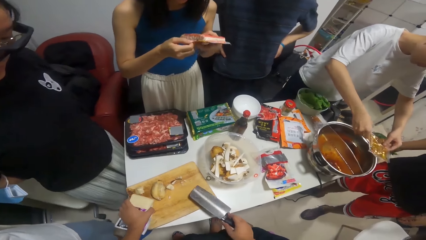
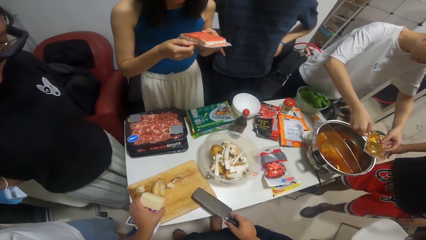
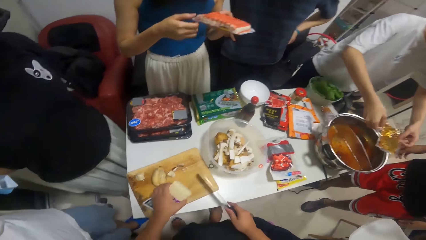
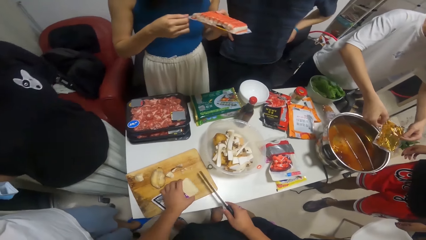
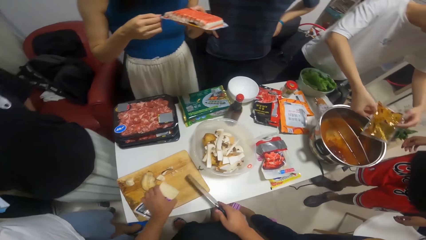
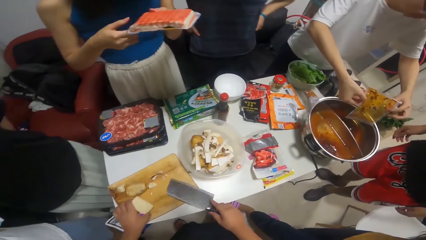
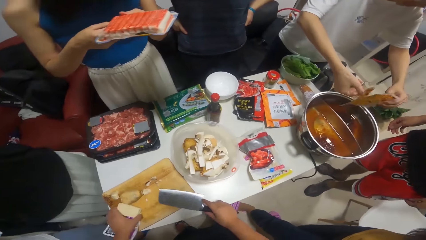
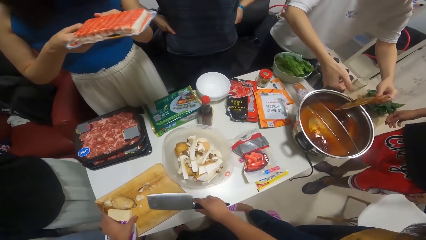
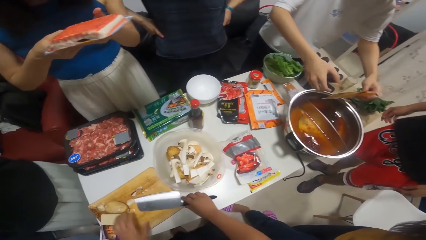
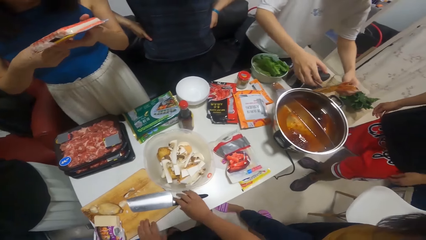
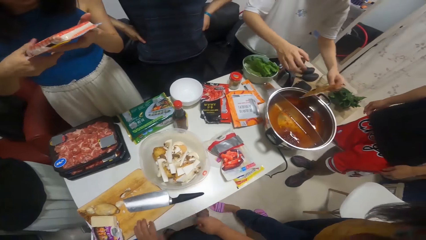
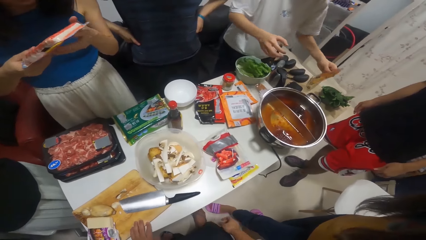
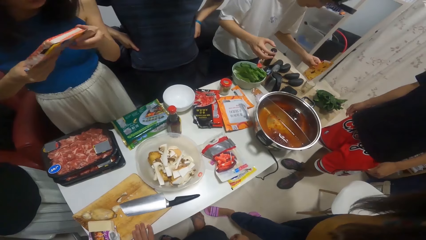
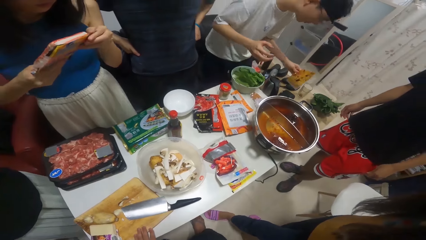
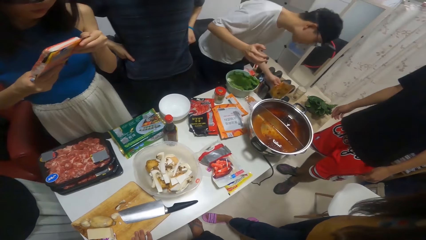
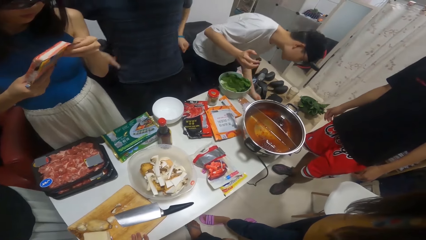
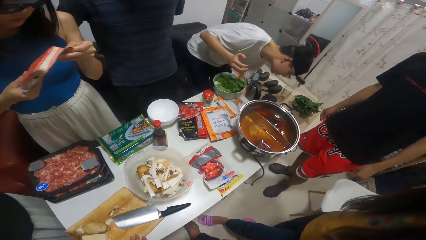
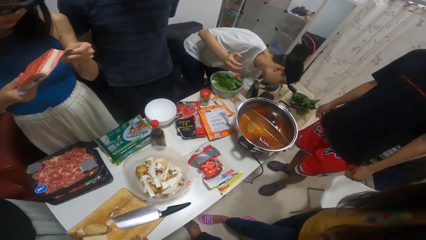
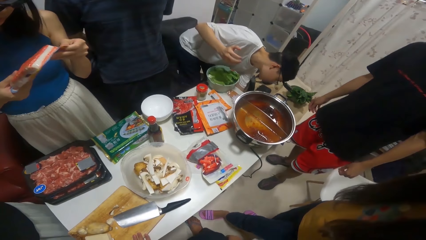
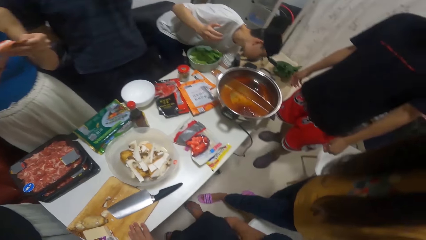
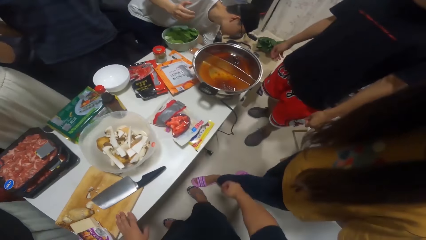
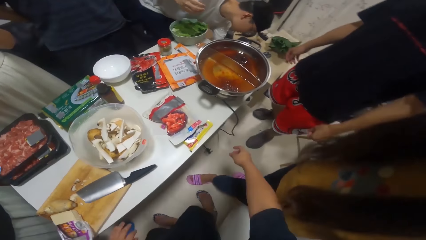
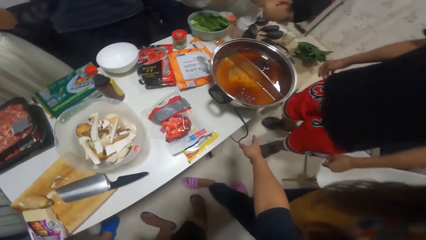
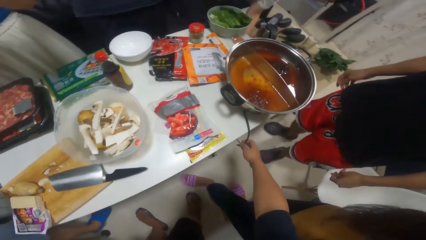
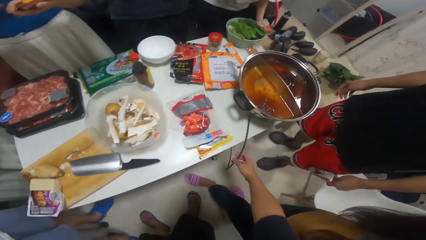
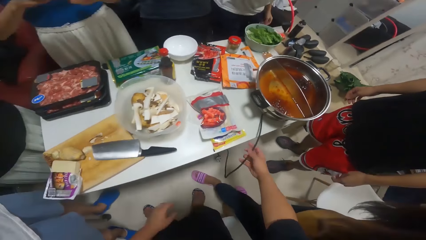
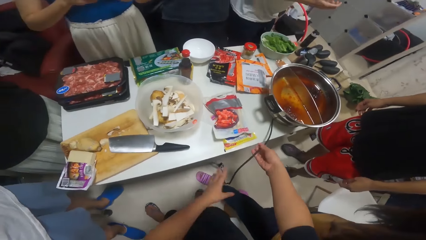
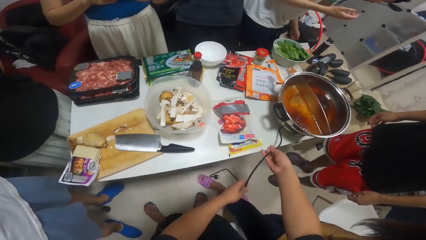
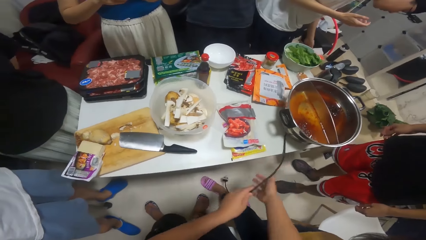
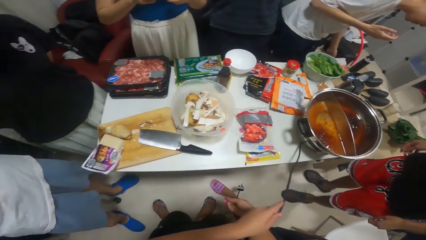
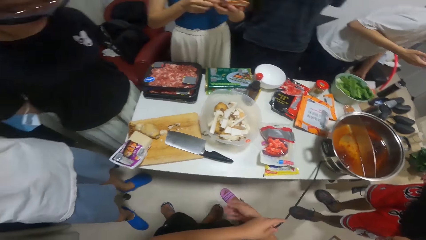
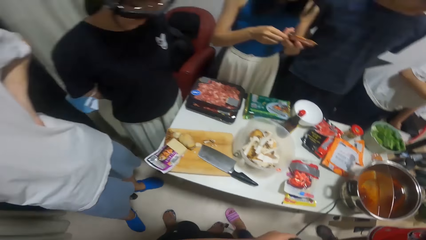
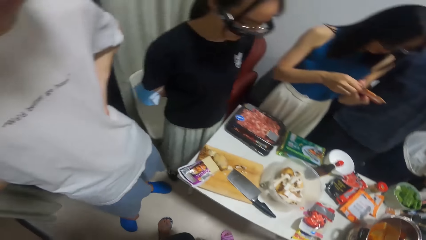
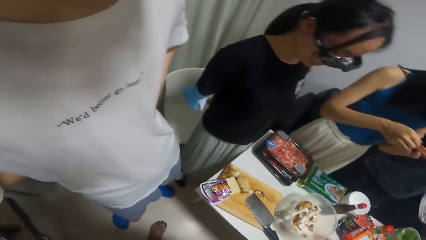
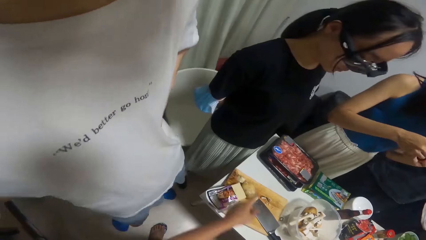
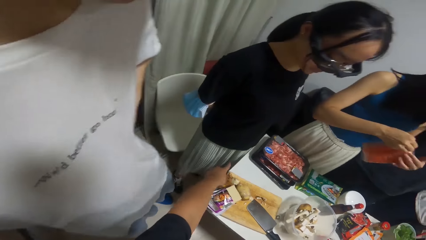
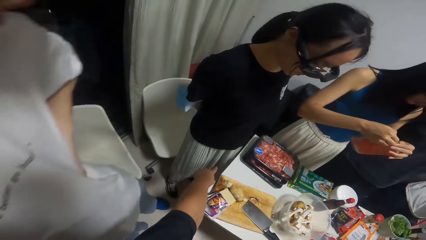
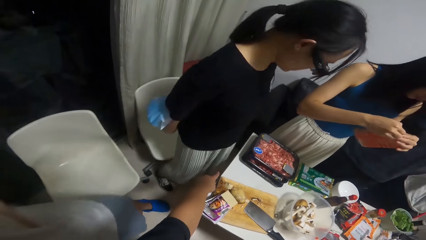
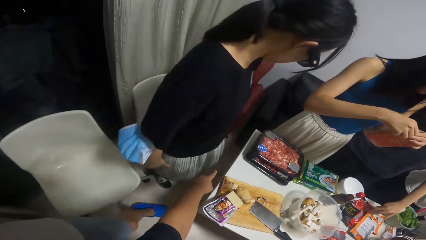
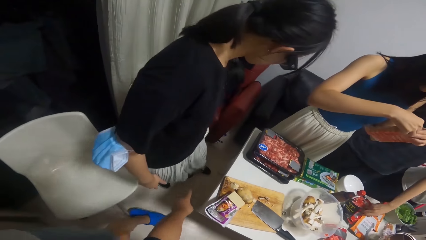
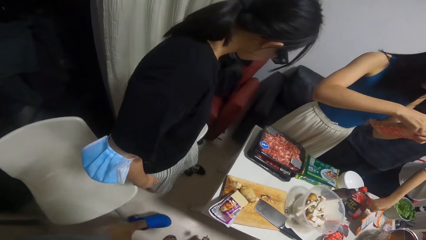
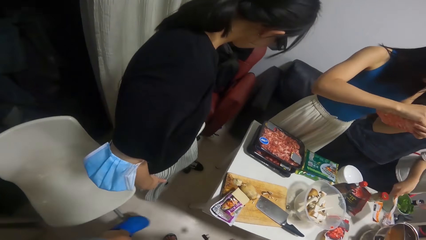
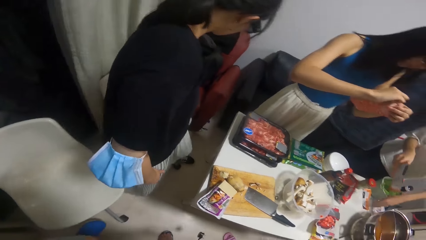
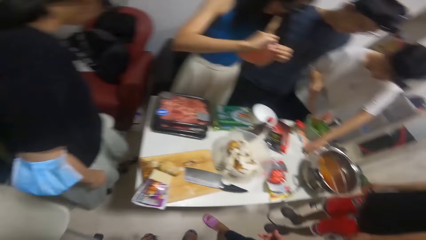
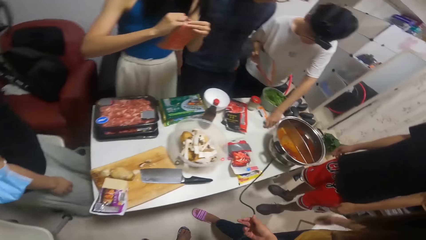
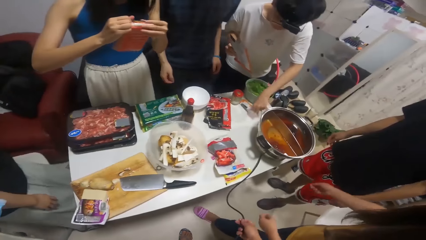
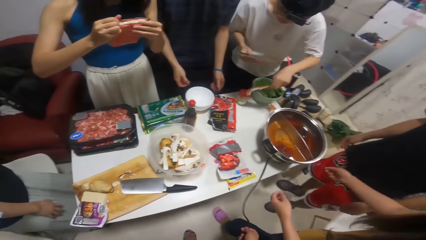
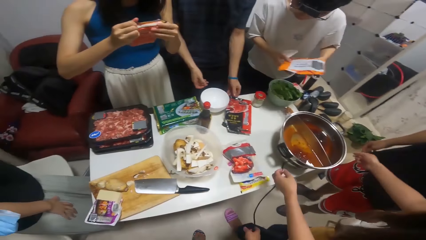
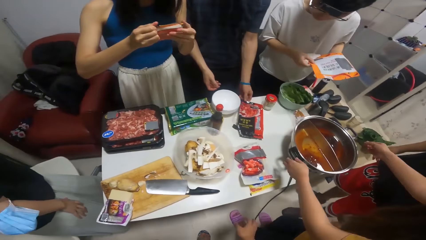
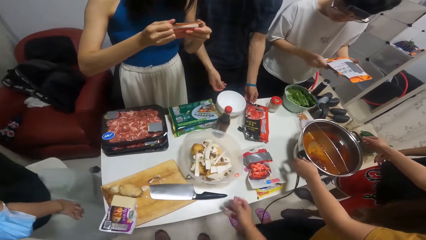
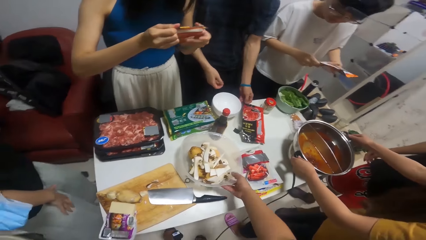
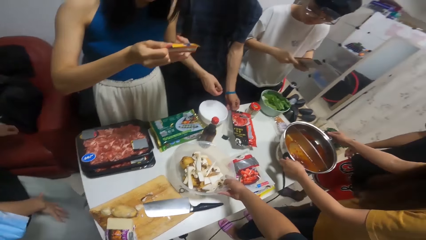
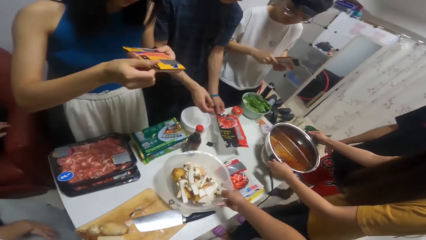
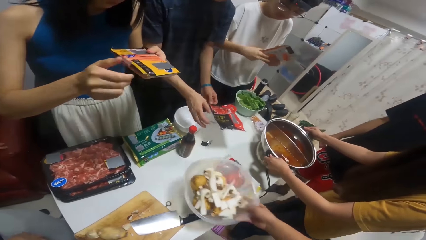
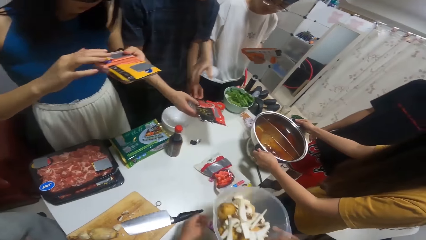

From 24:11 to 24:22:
The camera wearer holds something. They put the knife down. A man throws the seasoning nylon inside a waste bin beside the table with his left hand. The camera wearer picks up the electric cable. The man picks nylon of tomato on the table with his right hand. A woman opens the pack of hot dog in her hands. Another woman lifts the stock pot on the table with her hands. Another man picks nylon of tomato on the table with his right hand. The camera wearer picks up the bowl.

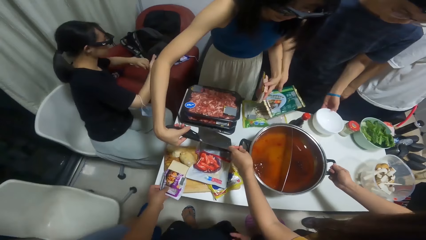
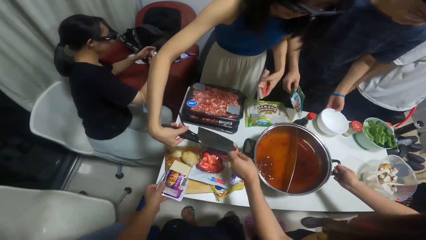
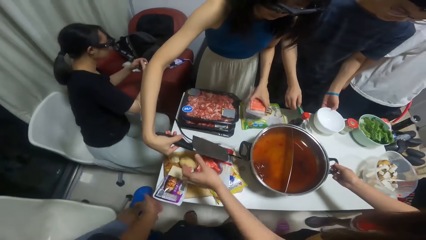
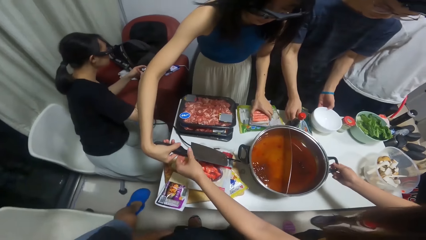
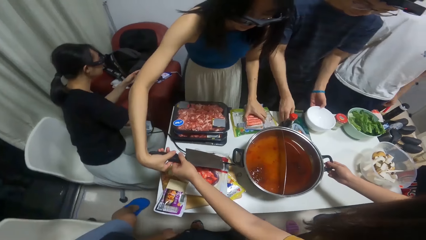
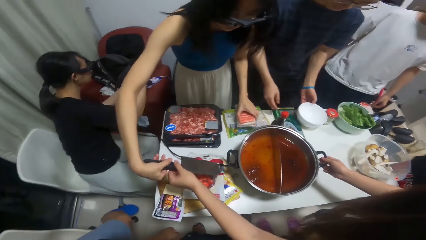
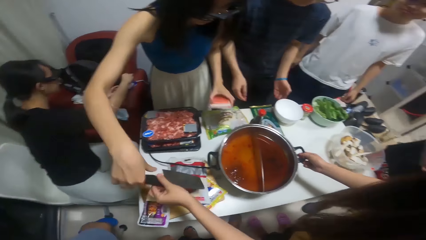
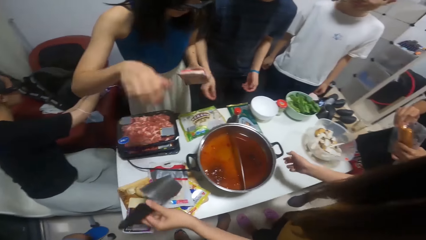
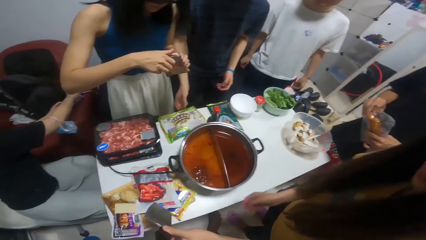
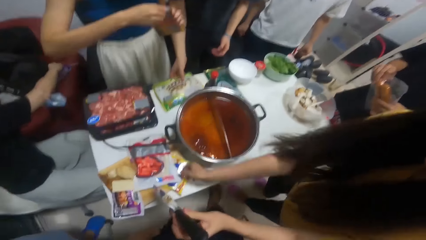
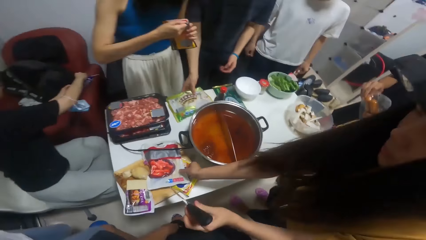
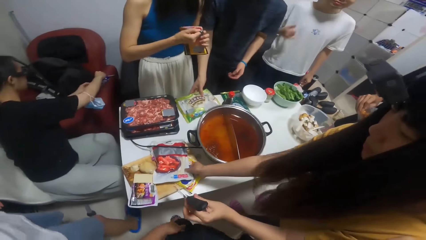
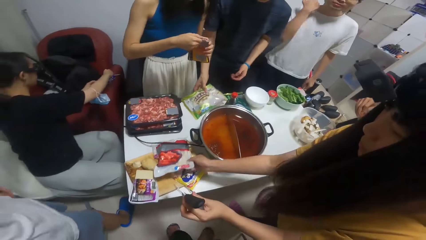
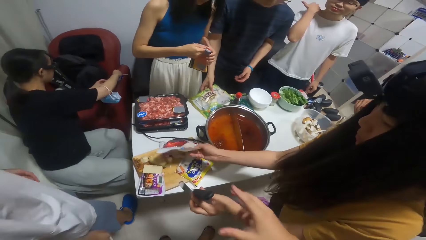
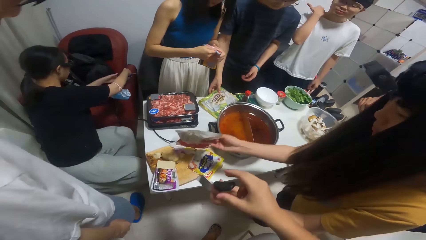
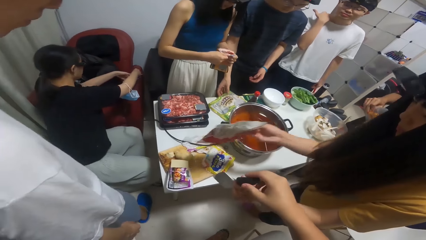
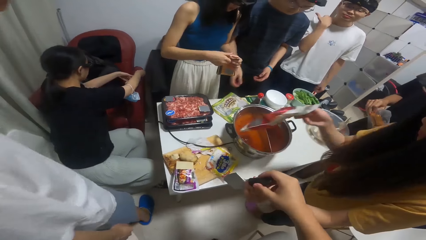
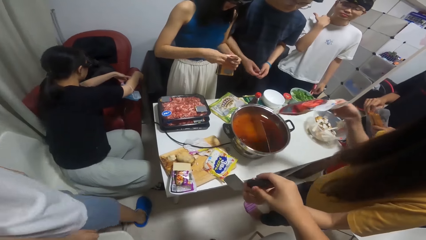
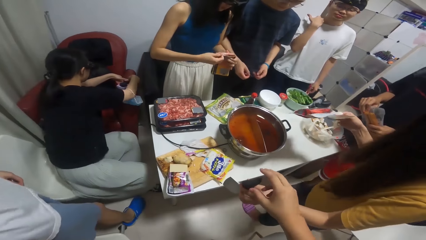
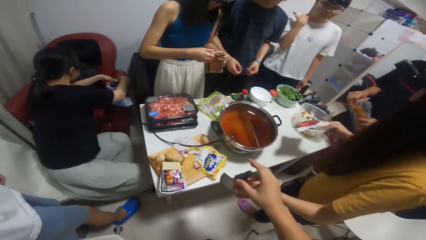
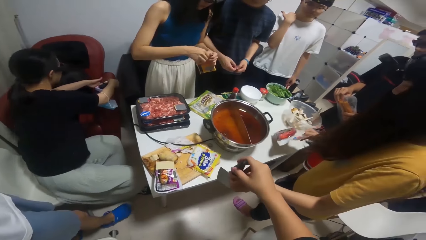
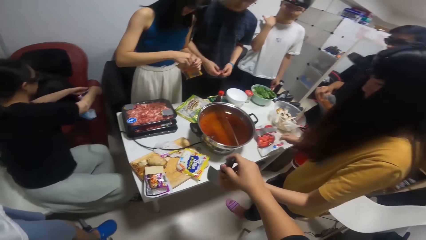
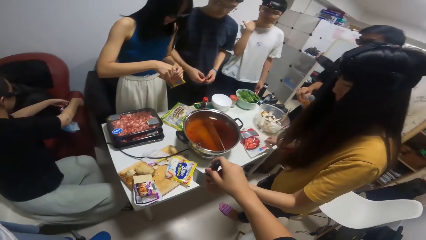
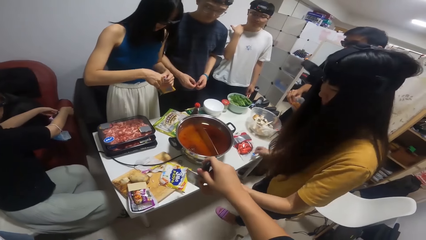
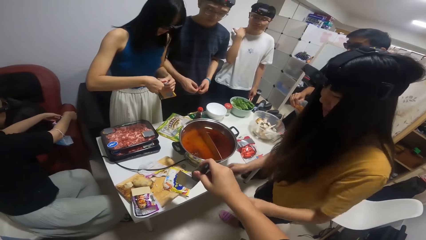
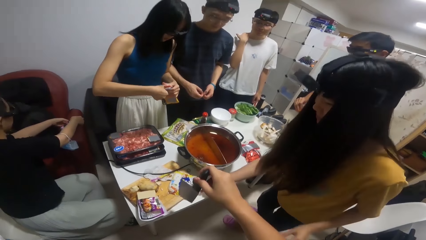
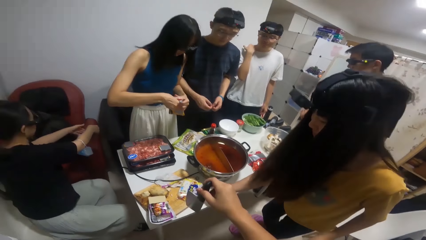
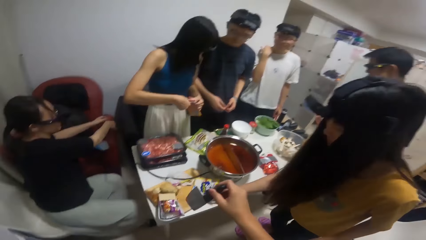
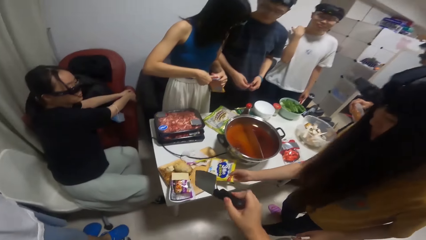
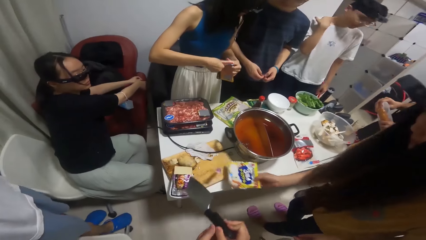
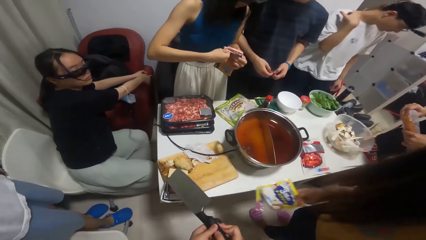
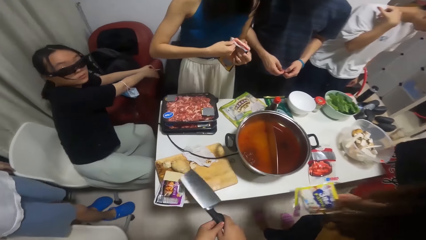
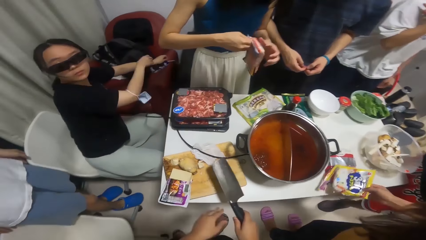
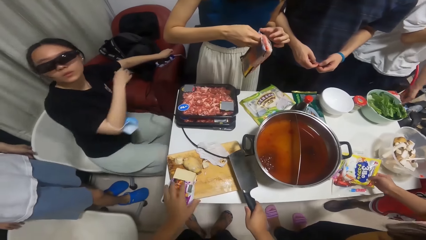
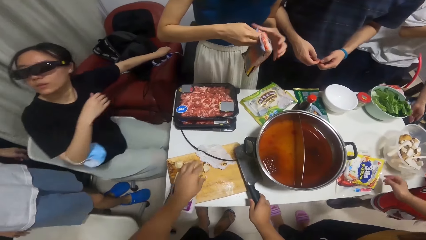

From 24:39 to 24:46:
A woman picks the knife in another woman's hand with her left hand. The camera wearer looks around. A third woman plugs the cooker in the socket with her hands. The second woman holds the pack of hot dog with her hands. The first woman picks a sachet of seasoning on the table with her right hand. The camera wearer picks the knife from a person. The first woman drops the sachet of seasoning on the table with her right hand, and picks the sachet of seasoning on the table with her right hand.
